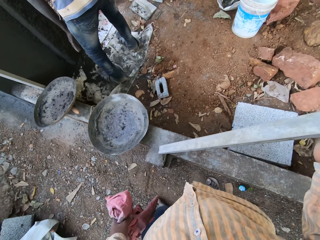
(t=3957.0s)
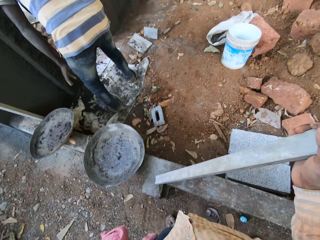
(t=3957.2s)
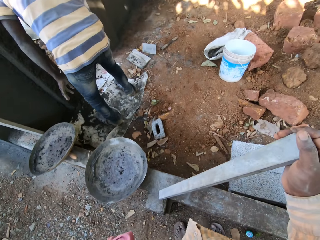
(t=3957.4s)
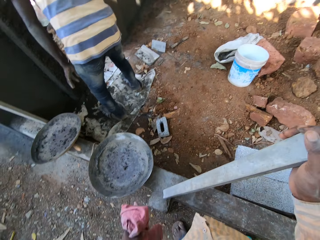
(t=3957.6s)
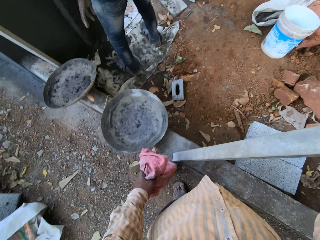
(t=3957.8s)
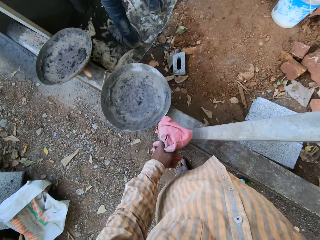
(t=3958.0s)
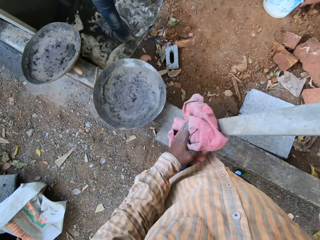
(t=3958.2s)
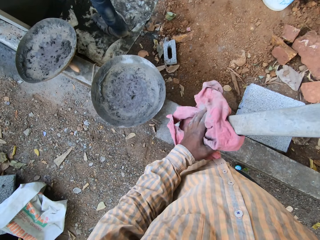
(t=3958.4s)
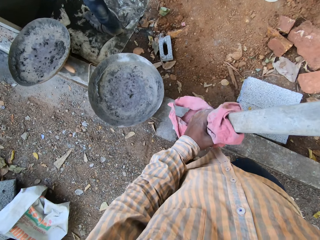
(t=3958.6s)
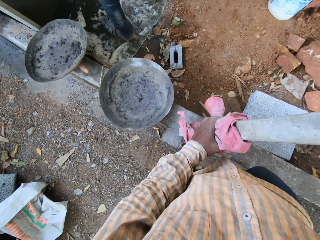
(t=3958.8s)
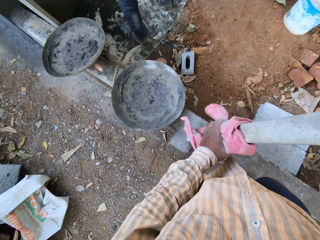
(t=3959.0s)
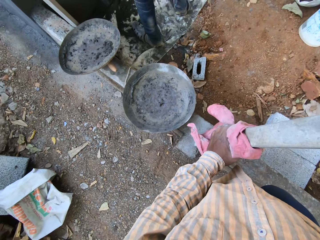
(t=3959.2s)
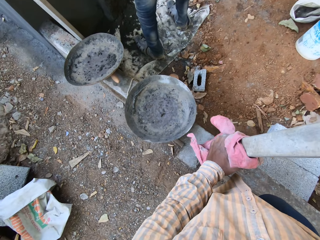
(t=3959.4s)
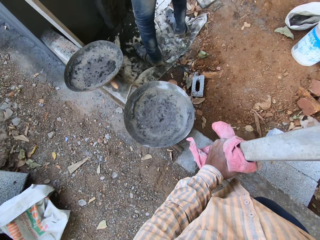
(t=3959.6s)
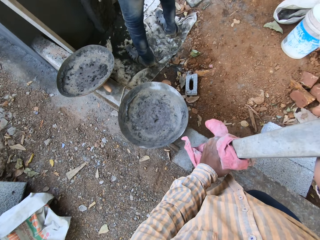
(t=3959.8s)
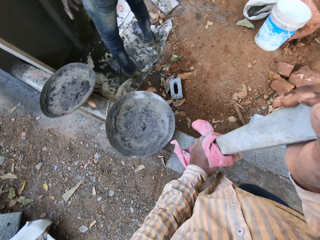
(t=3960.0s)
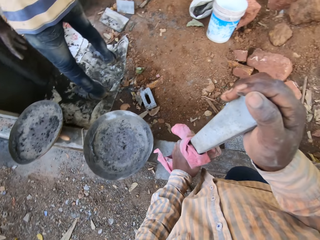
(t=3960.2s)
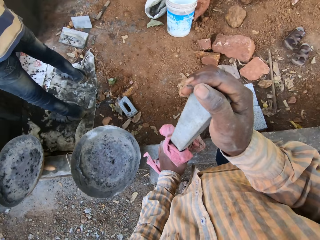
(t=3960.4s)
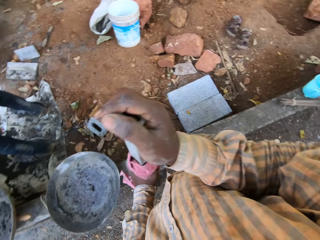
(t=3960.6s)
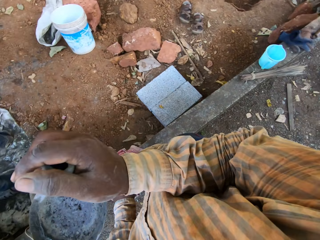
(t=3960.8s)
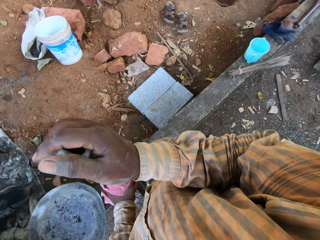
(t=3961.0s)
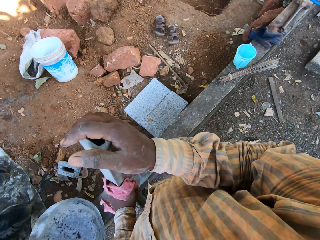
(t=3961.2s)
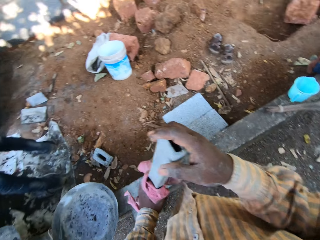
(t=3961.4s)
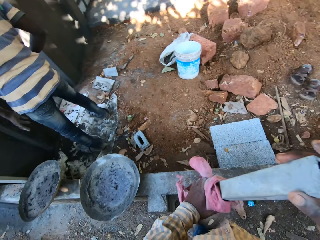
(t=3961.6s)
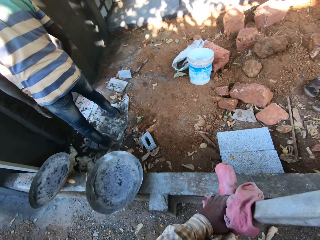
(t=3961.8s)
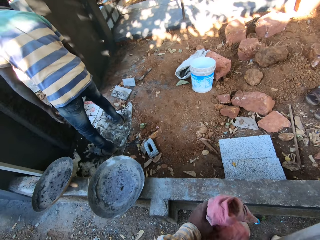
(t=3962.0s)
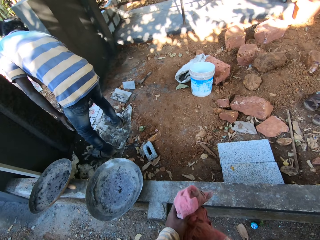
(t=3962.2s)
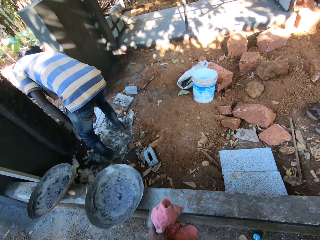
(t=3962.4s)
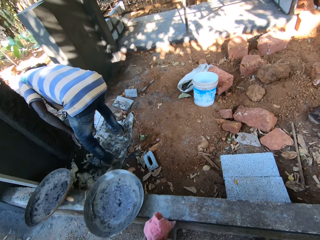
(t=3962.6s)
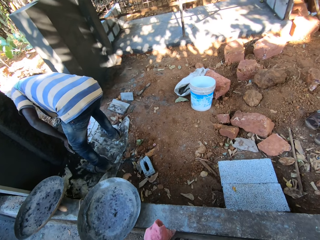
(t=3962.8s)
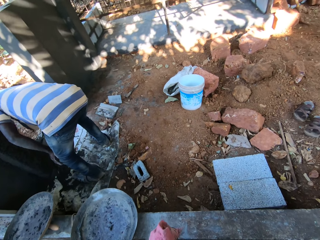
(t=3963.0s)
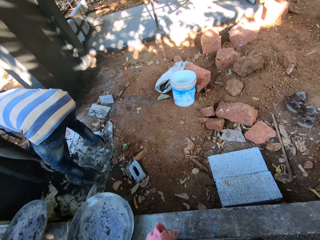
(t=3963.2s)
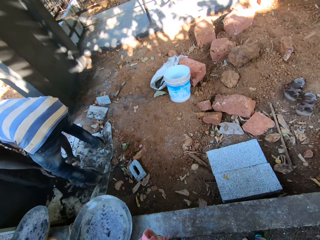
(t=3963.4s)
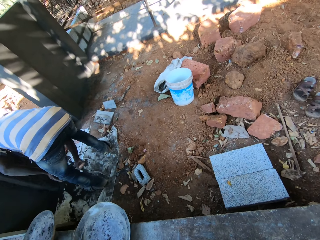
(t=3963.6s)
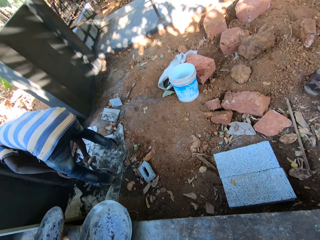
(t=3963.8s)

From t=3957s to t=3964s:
The camera wearer holds the steel with both hands.

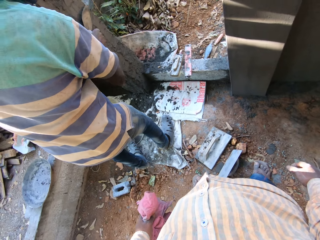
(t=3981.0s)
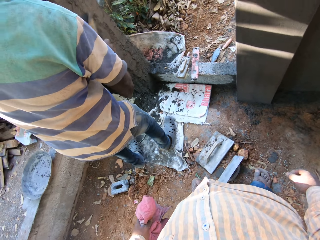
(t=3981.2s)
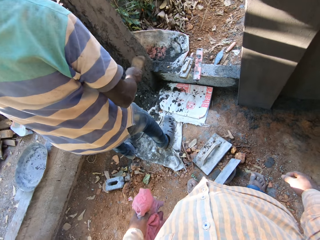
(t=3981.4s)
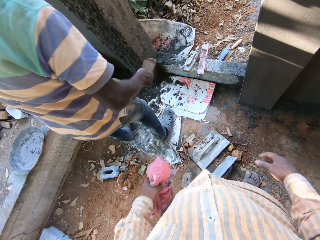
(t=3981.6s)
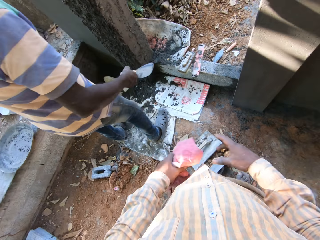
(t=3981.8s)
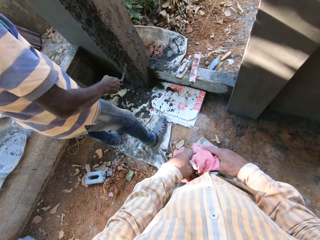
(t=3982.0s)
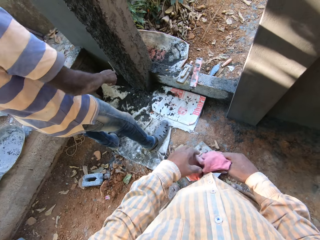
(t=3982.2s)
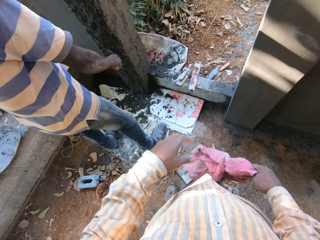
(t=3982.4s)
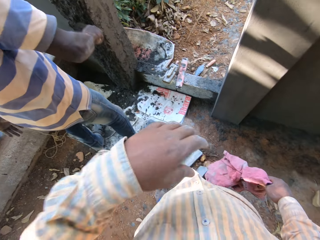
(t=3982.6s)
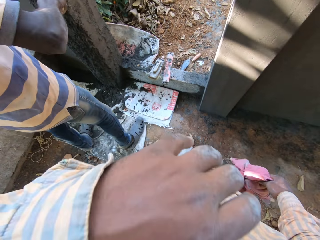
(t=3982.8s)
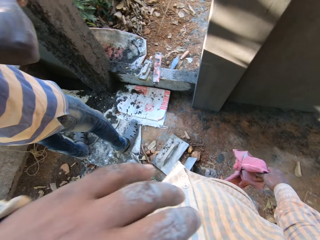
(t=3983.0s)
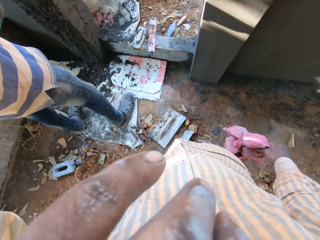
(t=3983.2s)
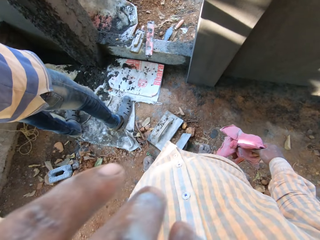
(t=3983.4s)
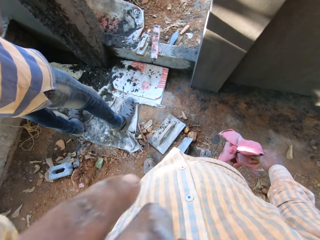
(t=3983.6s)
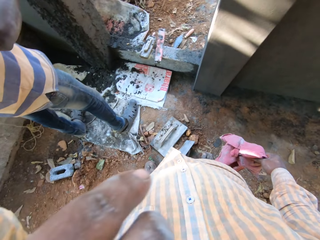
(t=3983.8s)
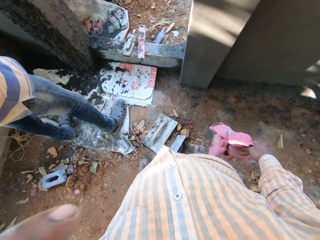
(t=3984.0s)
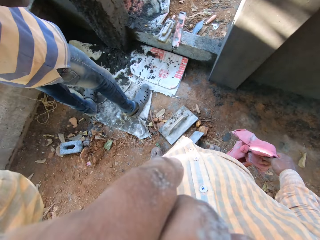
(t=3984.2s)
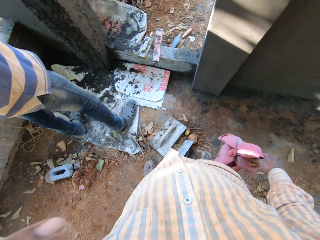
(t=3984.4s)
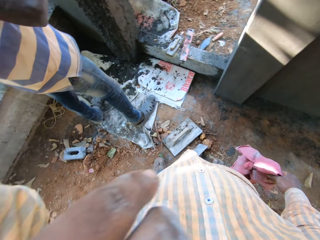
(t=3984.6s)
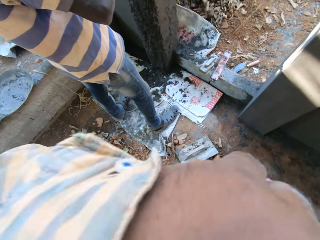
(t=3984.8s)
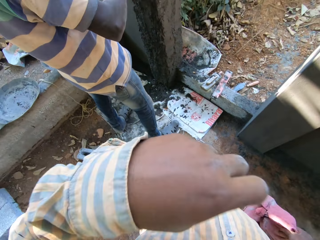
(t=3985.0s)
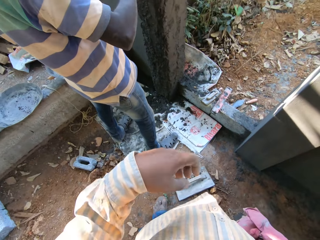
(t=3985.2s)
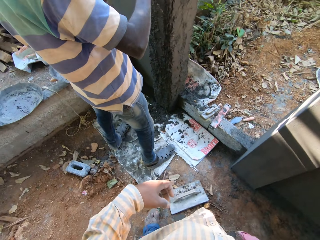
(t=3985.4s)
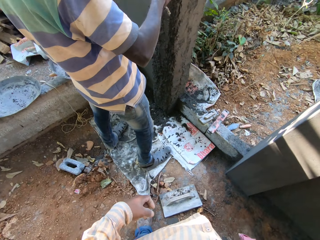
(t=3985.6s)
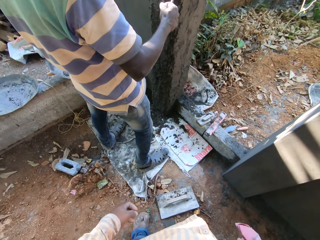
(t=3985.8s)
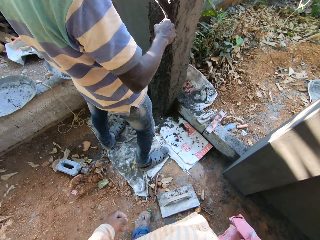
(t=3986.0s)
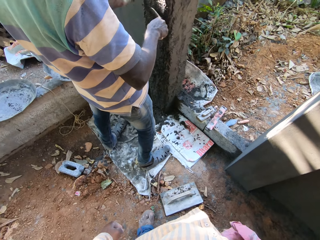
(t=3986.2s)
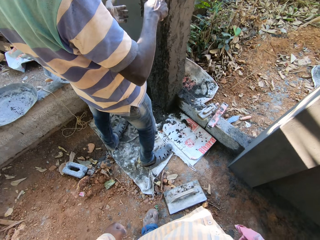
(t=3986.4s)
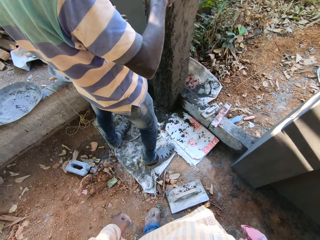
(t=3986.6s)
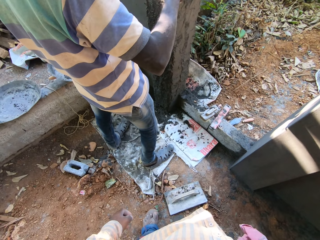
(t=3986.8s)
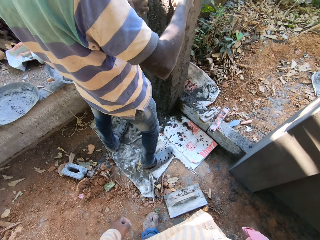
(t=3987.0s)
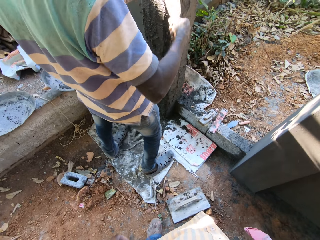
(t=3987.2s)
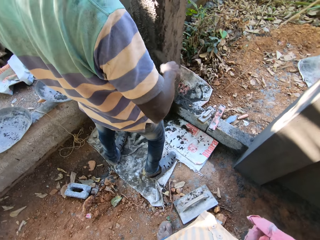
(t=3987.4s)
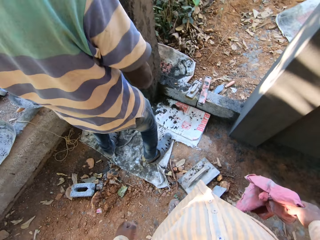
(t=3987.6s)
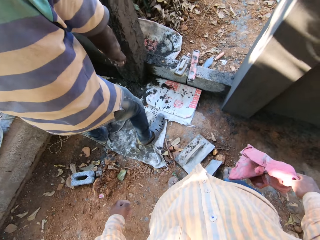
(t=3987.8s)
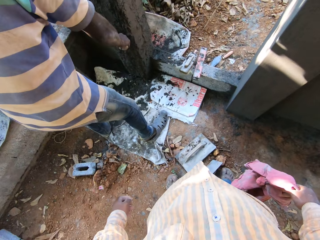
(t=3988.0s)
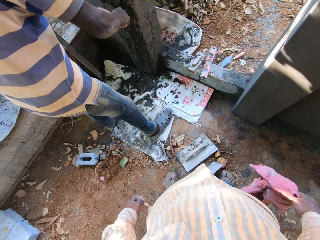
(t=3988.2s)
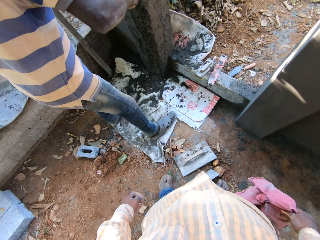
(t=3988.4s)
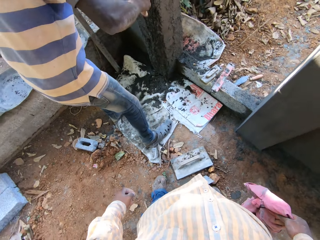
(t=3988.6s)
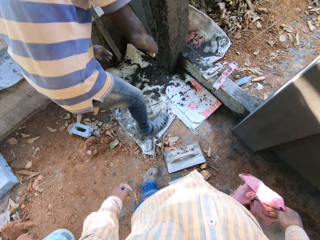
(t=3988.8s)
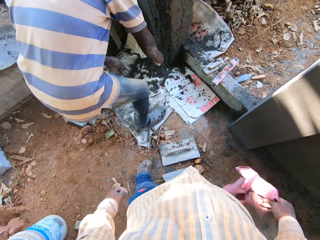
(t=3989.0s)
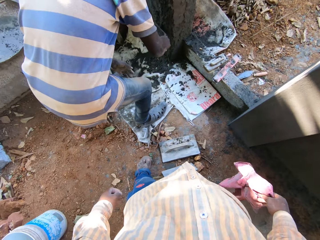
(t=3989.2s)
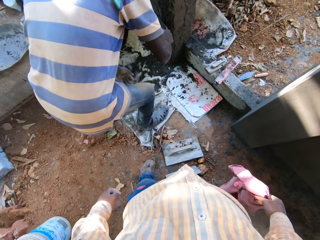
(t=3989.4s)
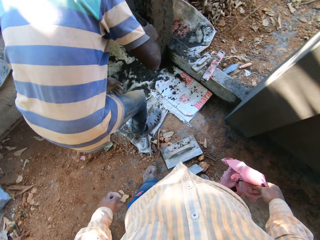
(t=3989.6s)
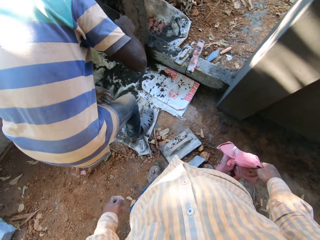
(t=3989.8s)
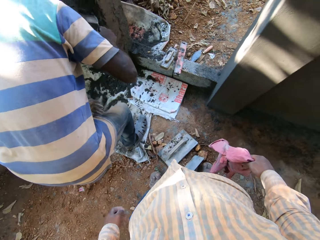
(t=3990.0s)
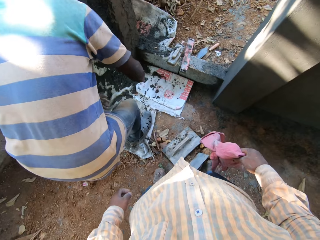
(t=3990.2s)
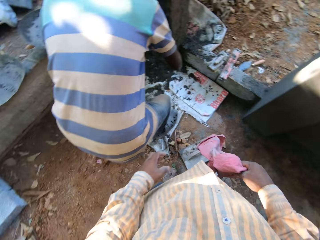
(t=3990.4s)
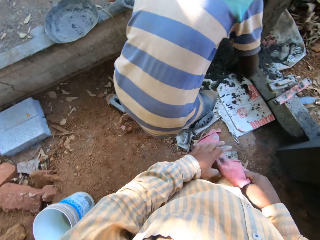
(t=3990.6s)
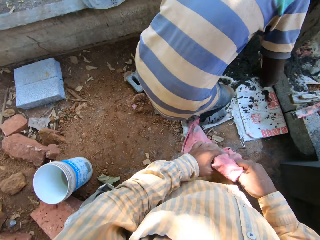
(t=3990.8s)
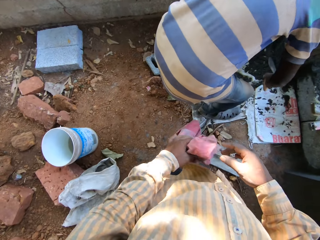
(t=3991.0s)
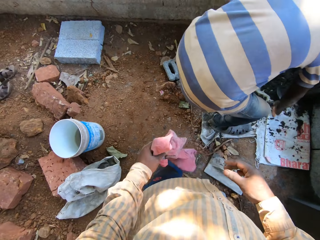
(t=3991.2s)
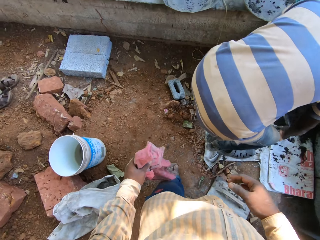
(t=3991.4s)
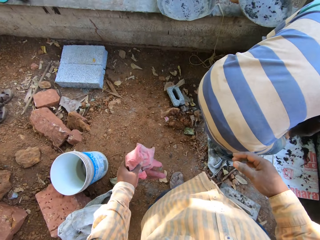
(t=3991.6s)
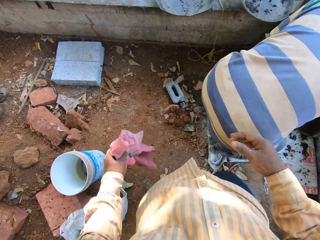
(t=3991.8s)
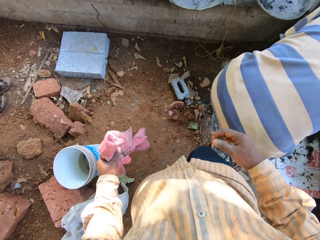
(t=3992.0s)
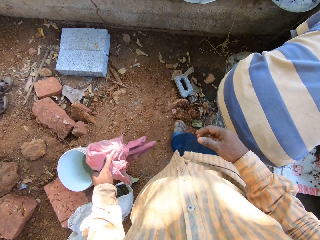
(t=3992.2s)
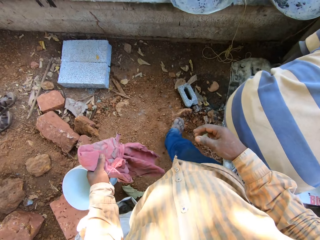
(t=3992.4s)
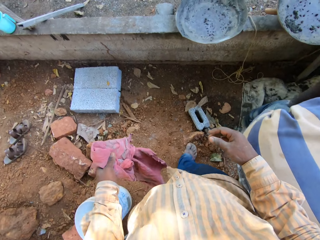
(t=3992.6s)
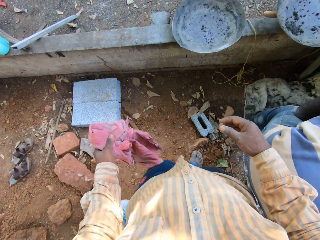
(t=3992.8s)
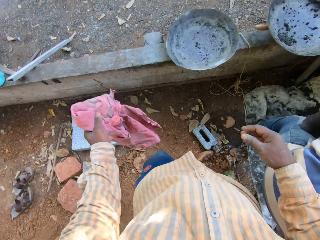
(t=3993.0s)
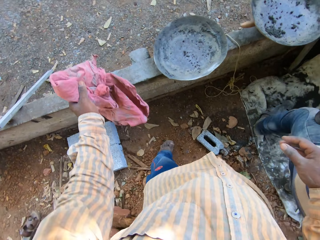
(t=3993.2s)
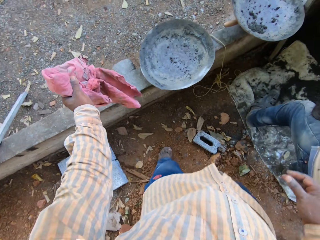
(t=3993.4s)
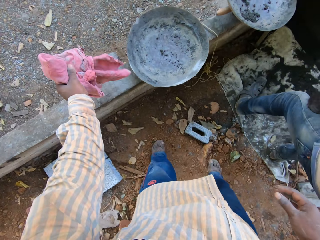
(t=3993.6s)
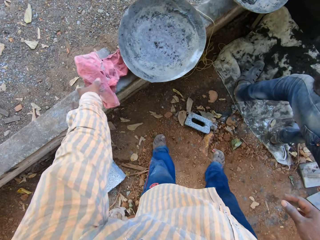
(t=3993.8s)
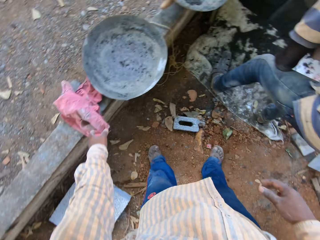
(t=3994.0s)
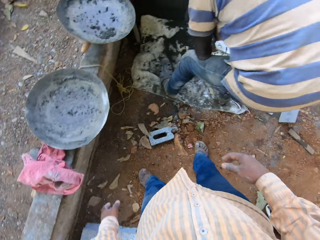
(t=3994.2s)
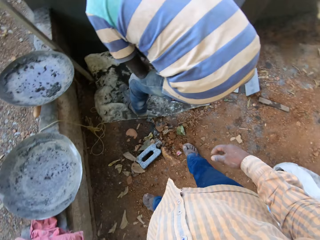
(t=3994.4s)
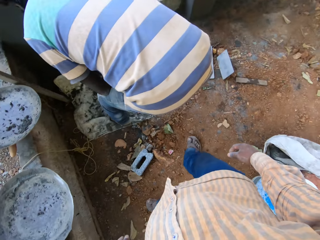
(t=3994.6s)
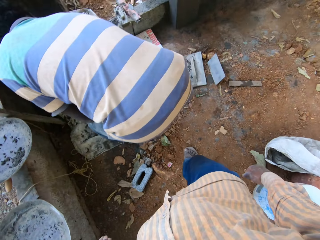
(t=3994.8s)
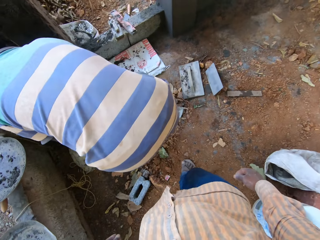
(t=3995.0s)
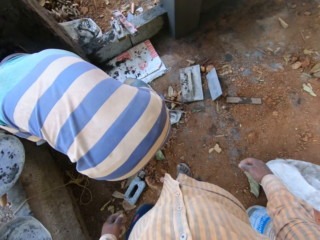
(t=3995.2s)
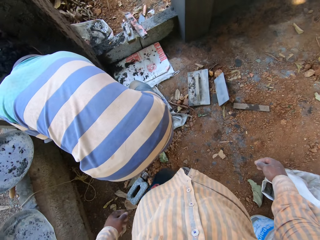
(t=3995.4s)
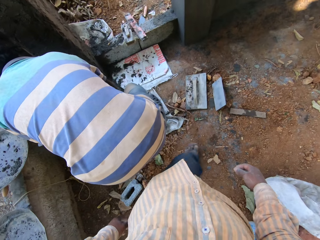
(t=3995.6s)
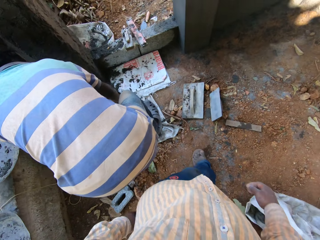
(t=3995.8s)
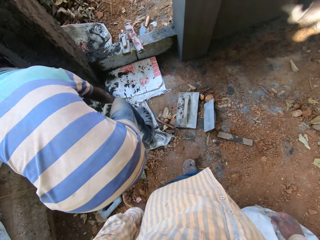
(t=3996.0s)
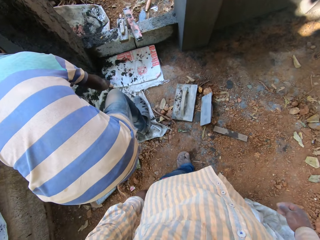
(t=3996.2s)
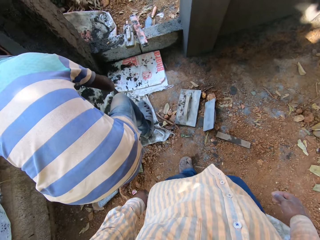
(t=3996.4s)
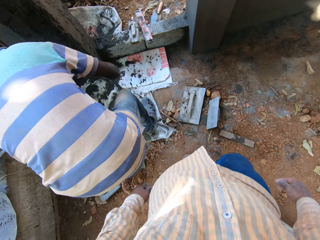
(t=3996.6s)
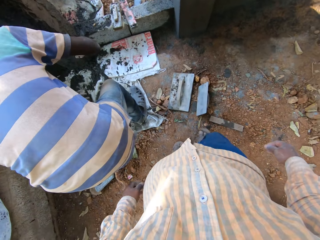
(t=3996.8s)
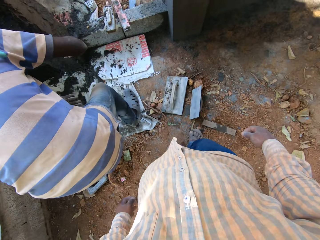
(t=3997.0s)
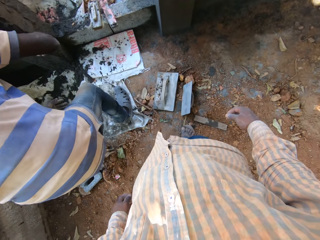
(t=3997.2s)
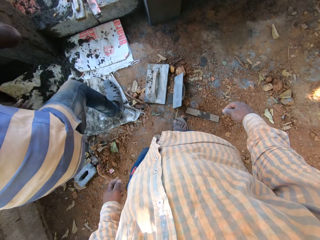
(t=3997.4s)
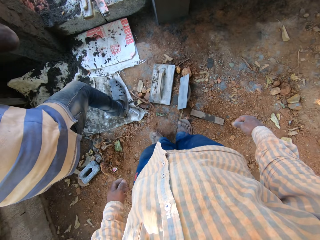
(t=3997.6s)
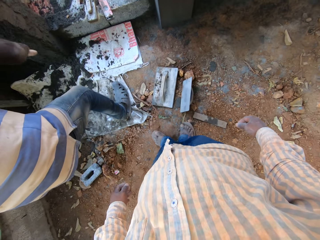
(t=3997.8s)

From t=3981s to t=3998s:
The camera wearer transfers the rag from his left hand to his right hand. He holds the rag with his right hand. He rubs his eyes with his left hand. He transfers the rag from his right hand to his left hand. He holds the rag with his left hand. He places the rag in his left hand on the pavement.
